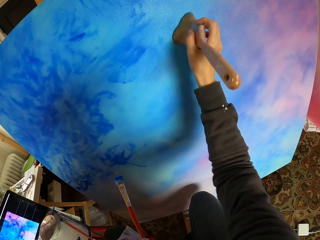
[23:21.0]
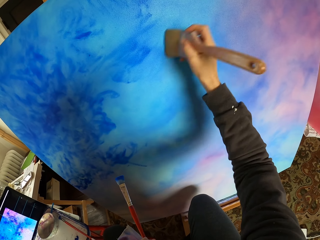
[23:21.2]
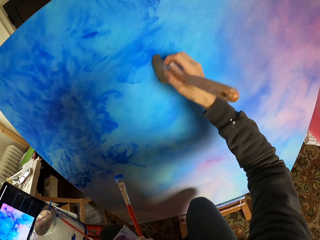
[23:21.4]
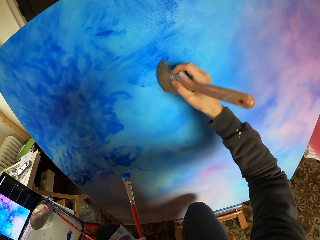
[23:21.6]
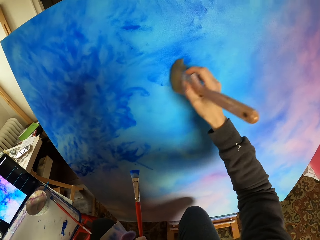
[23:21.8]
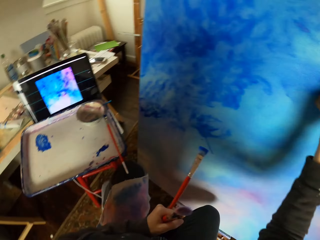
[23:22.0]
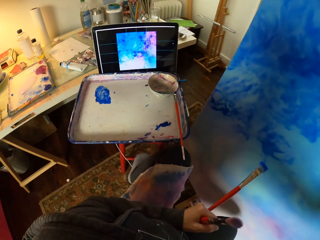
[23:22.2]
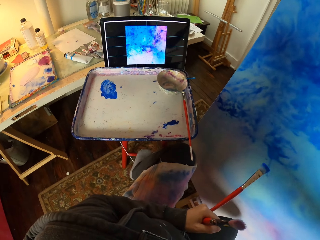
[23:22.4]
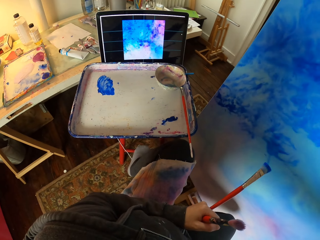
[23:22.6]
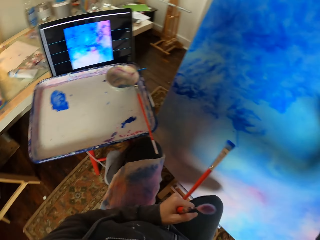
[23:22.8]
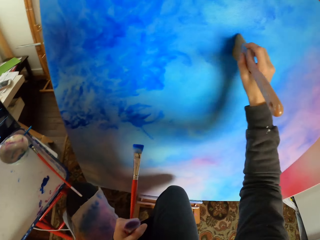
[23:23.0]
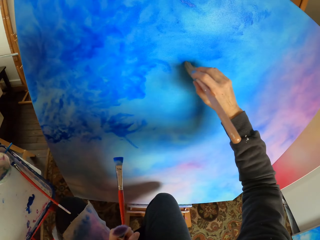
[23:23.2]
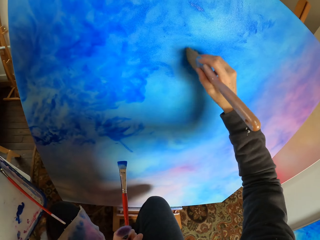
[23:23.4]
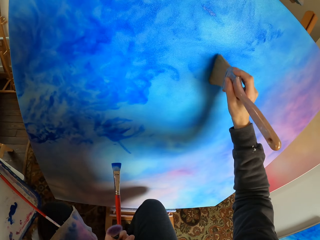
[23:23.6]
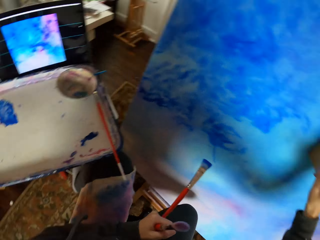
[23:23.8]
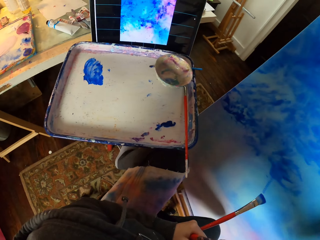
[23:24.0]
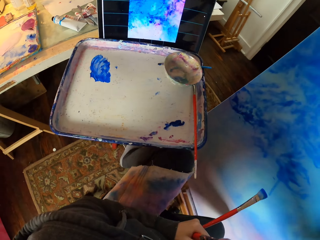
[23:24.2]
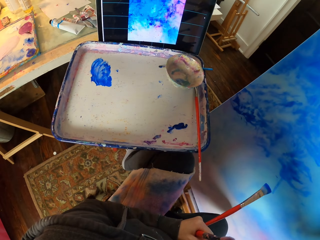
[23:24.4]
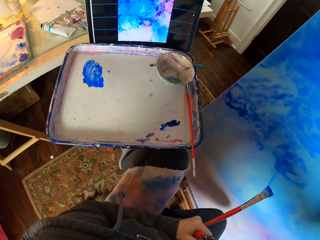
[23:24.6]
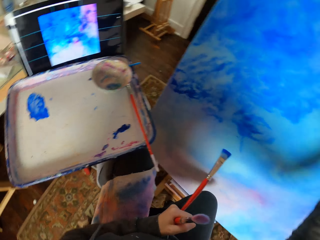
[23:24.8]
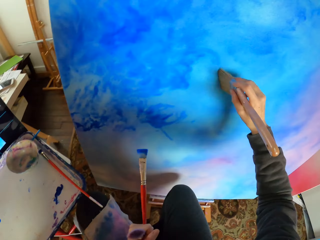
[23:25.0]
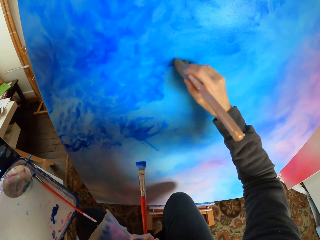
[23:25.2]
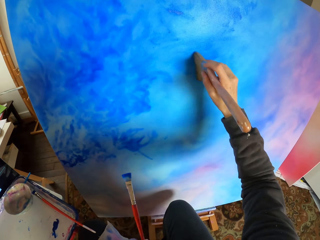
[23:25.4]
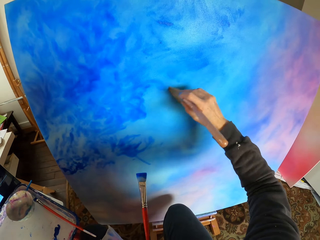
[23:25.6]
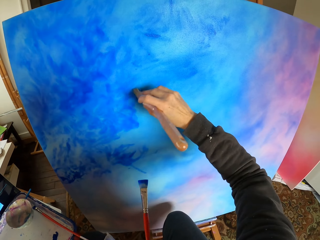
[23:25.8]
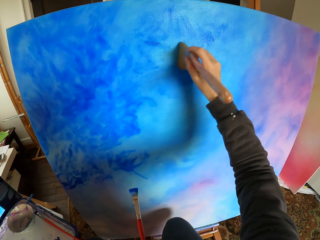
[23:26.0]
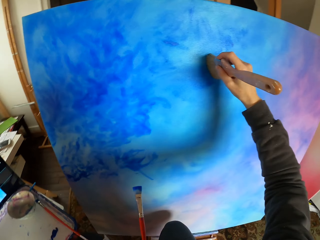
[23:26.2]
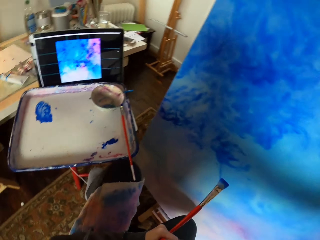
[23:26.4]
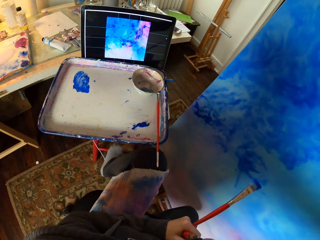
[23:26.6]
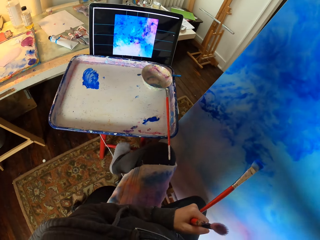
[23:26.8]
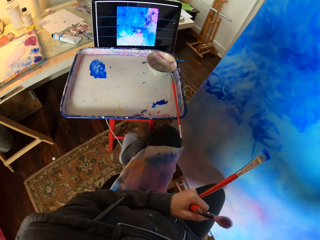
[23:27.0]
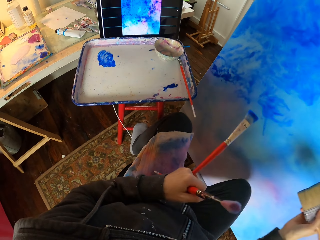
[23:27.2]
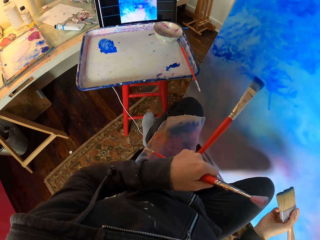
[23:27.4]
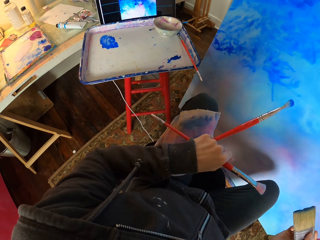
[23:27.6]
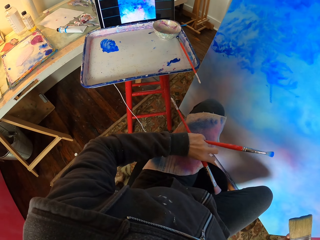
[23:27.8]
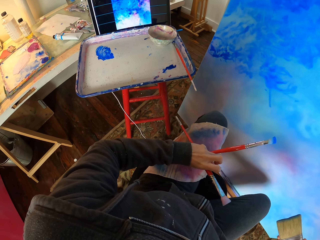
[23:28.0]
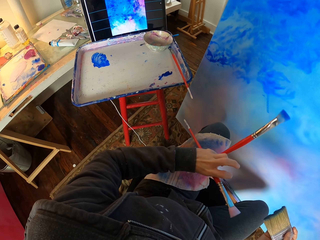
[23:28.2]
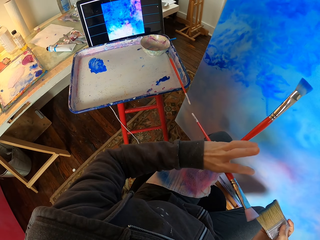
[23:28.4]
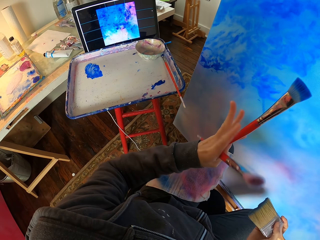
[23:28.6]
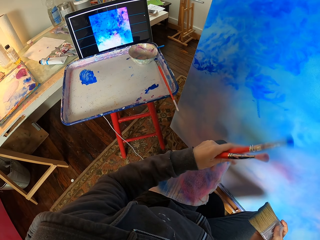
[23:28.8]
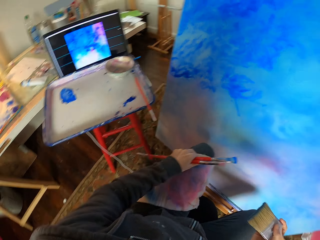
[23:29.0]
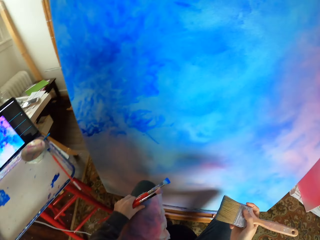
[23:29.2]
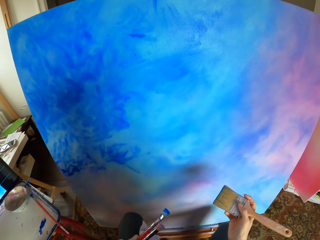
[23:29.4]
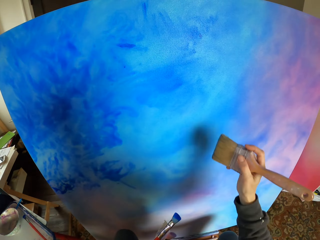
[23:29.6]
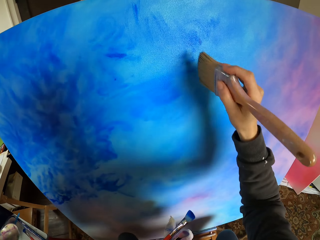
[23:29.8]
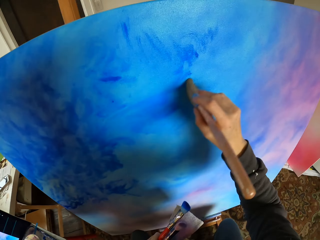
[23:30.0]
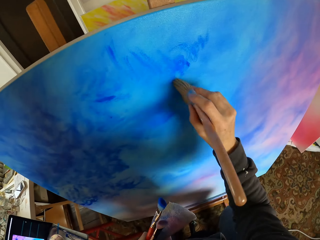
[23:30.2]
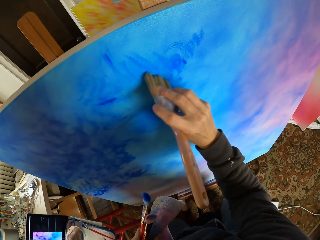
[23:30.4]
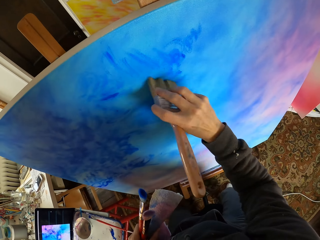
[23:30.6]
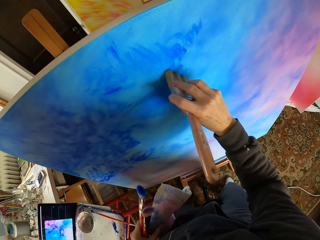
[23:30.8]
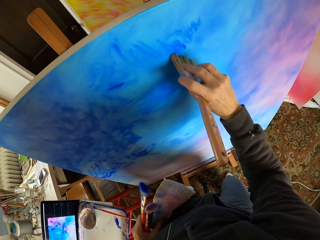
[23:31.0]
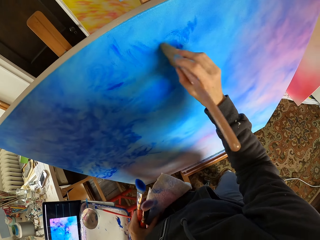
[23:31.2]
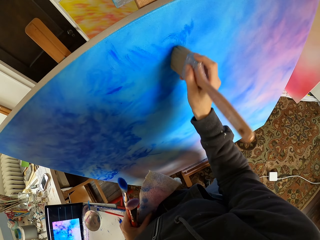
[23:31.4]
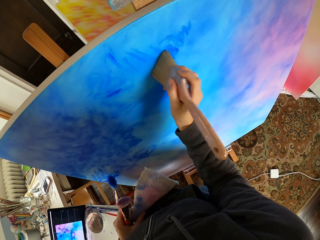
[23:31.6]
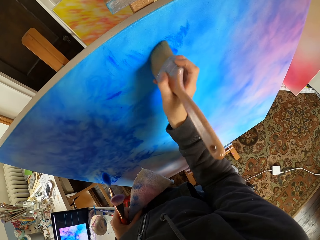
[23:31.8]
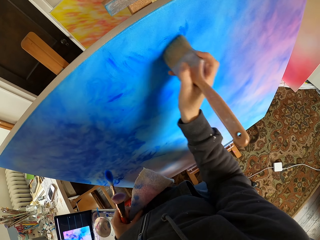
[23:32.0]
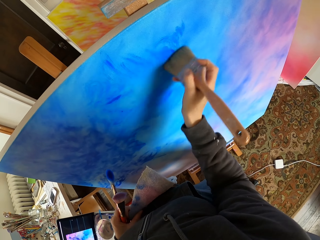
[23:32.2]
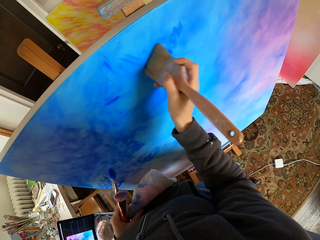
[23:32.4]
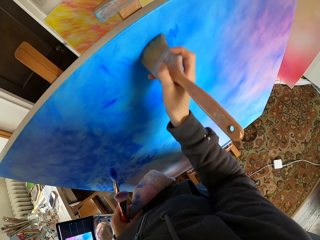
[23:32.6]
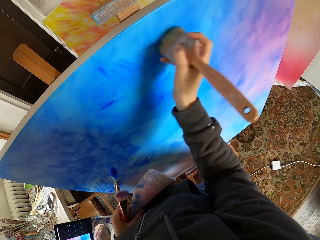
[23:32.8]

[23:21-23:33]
The camera wearer looks at the screen. They dry brush art with a brush. They look at the screen. They dry brush art with the brush. They look at the screen. They dry brush art with the brush.

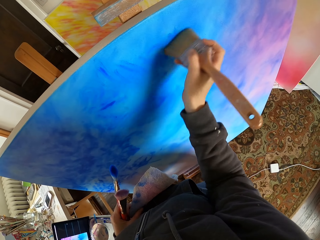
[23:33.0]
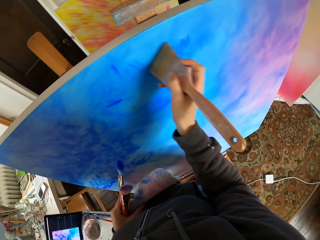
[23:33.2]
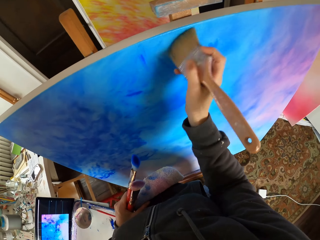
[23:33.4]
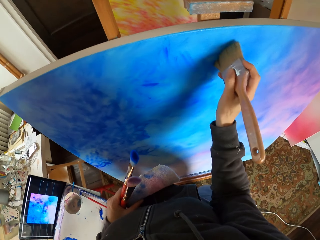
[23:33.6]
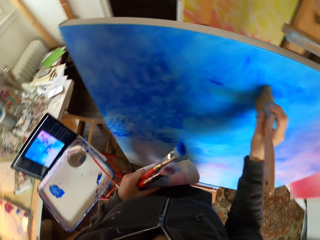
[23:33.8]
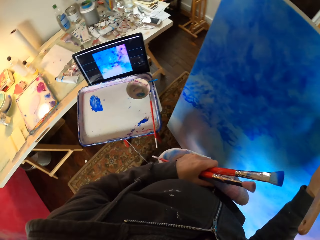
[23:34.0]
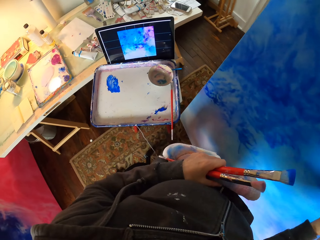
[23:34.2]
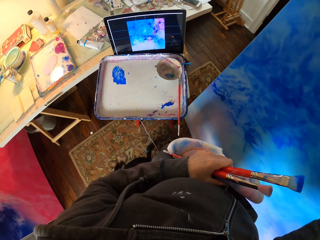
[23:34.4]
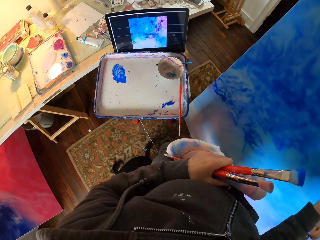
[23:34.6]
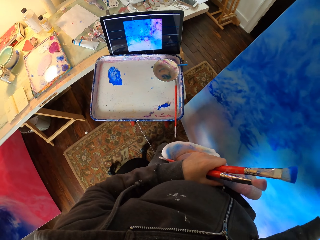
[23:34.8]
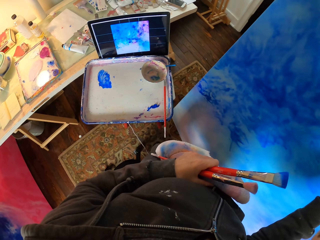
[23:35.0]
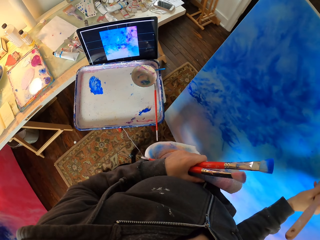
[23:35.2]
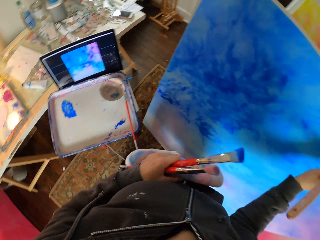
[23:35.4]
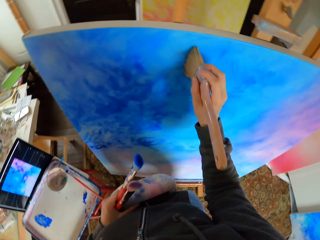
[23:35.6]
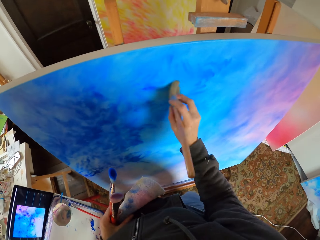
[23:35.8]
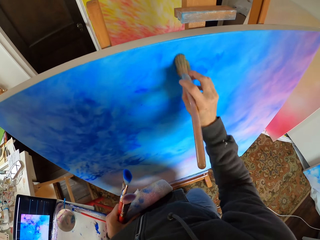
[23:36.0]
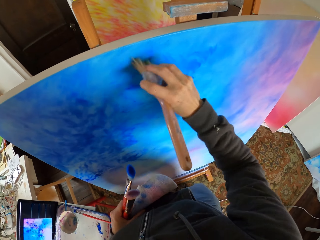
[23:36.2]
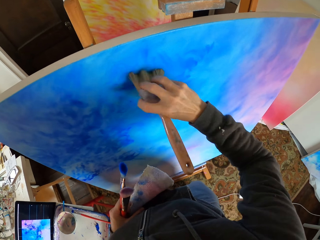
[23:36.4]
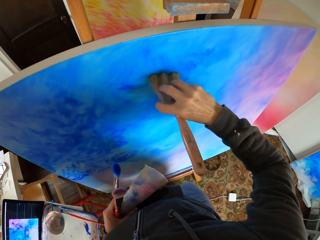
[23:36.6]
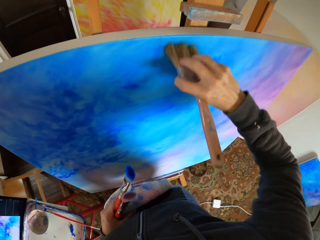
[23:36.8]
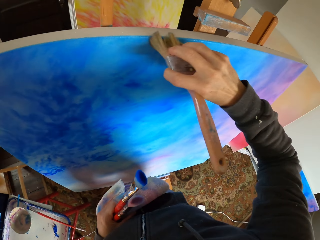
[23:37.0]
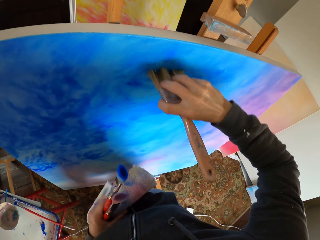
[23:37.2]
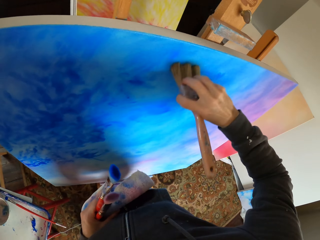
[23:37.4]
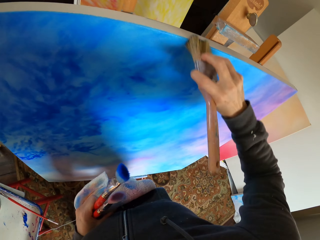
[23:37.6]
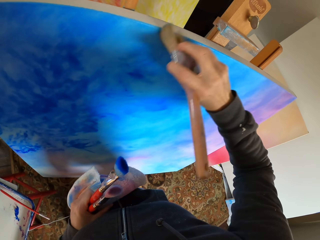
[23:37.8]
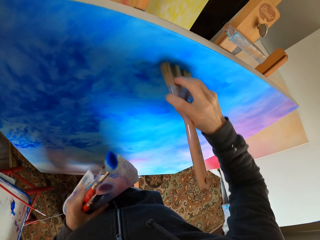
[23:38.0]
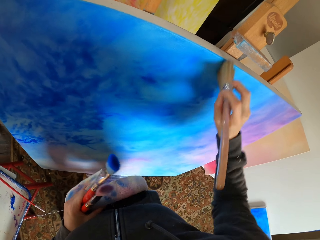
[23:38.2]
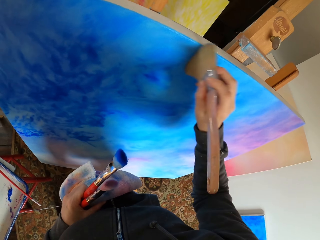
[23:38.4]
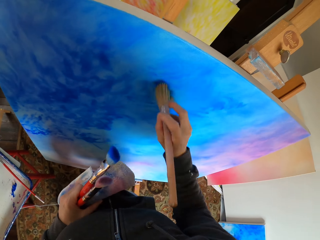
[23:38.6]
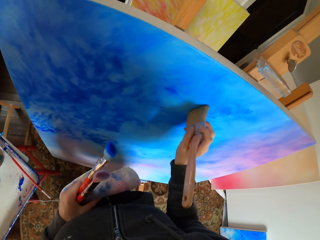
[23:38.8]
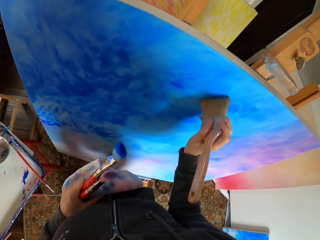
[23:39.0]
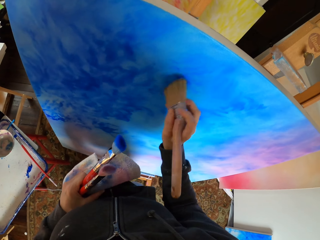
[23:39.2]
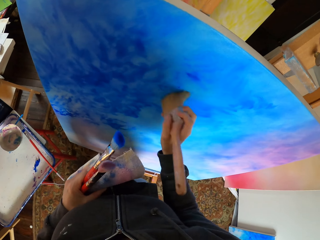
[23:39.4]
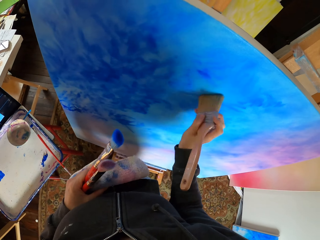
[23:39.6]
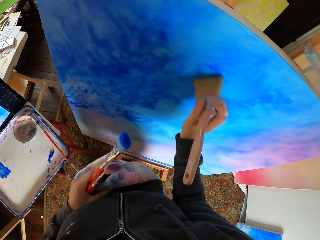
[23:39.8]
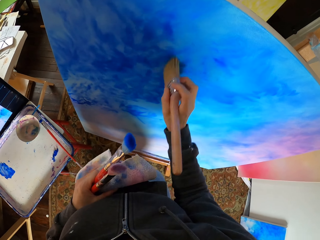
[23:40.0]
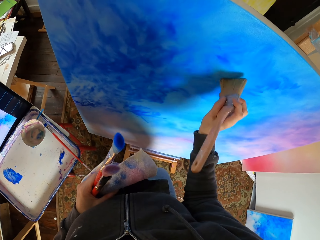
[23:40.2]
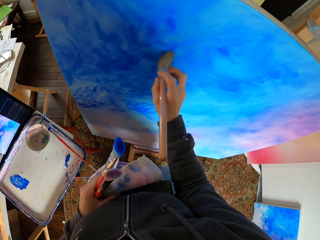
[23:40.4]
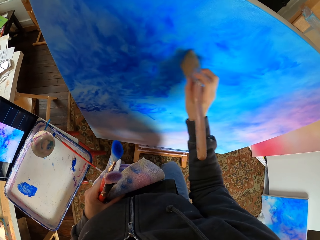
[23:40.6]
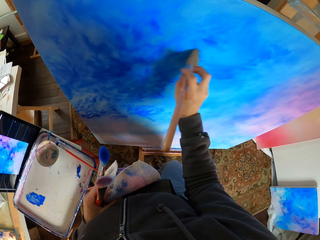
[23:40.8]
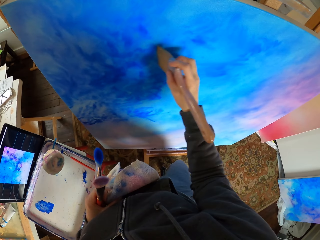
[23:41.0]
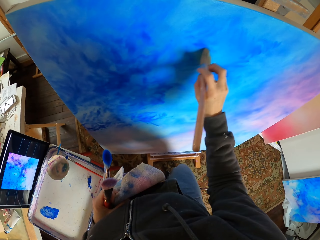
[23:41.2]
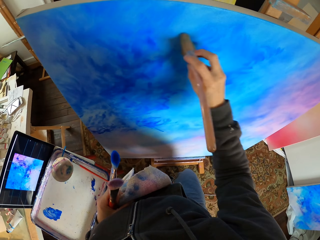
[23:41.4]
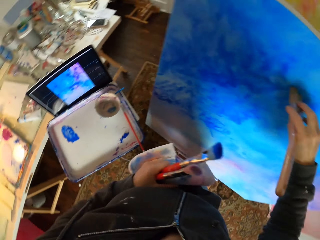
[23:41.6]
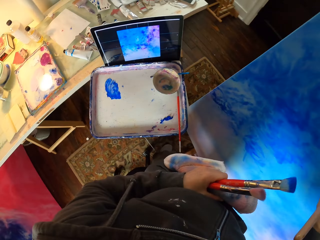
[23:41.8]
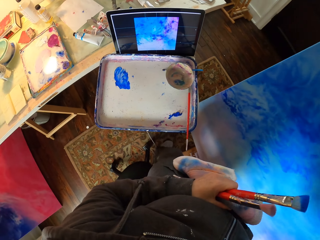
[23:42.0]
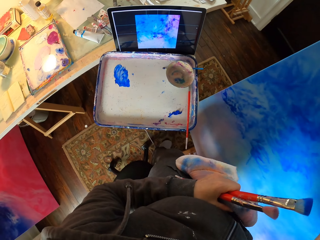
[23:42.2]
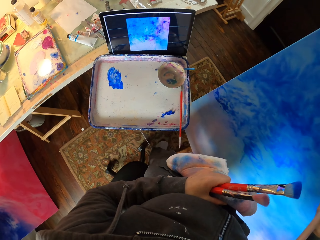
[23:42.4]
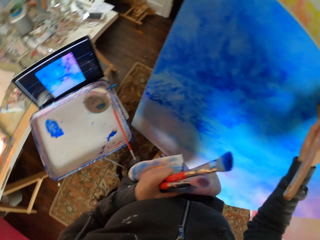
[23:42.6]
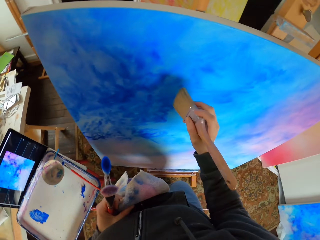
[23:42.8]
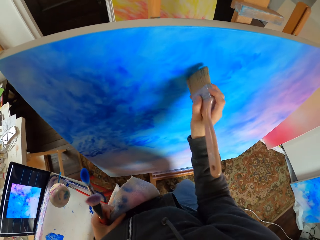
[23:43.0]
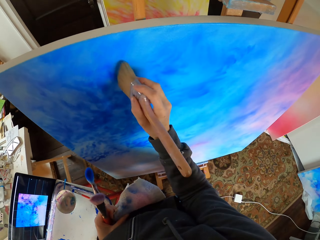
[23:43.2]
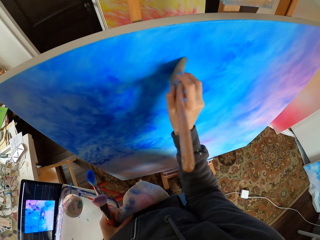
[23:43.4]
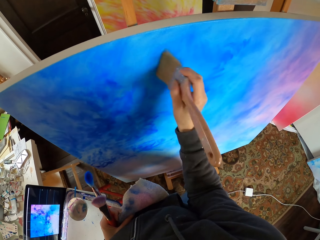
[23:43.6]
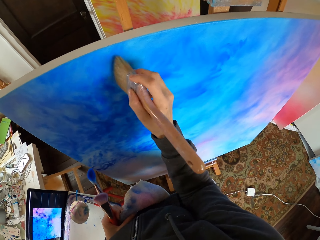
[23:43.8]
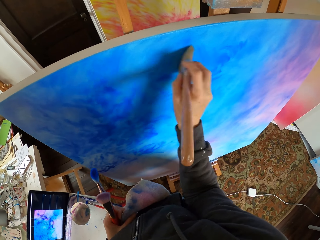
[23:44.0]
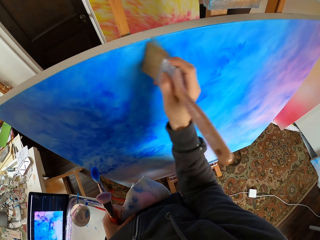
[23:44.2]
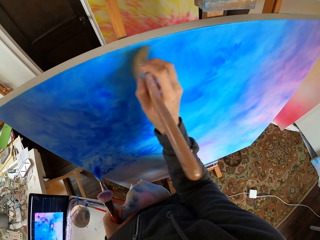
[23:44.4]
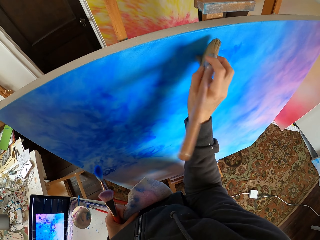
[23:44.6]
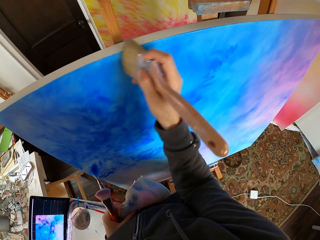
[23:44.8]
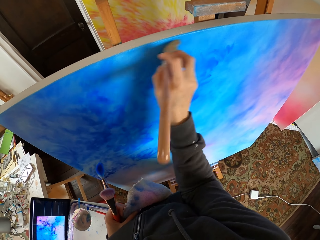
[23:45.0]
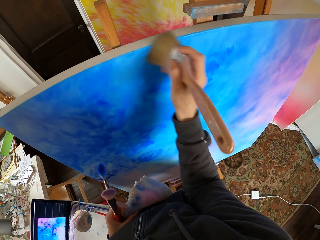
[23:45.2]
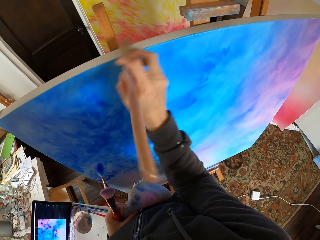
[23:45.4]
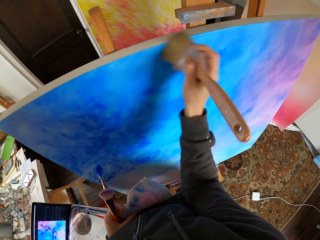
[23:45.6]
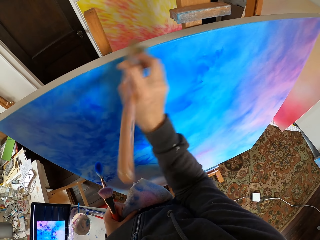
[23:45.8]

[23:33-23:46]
The camera wearer looks at the screen. They dry brush art with a brush. They look at the screen. They dry brush art with the brush.
